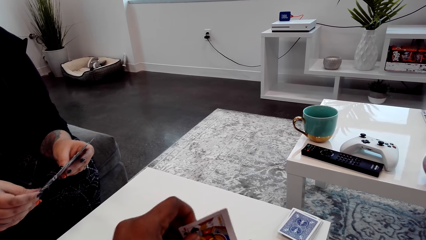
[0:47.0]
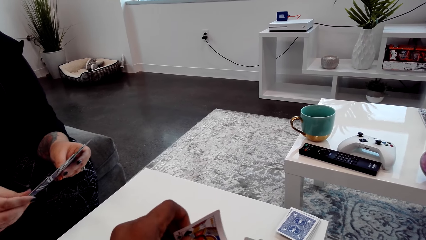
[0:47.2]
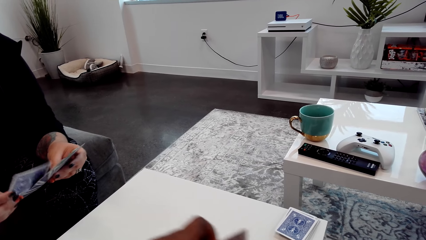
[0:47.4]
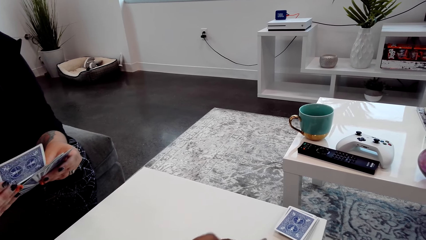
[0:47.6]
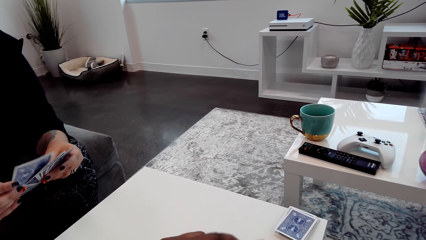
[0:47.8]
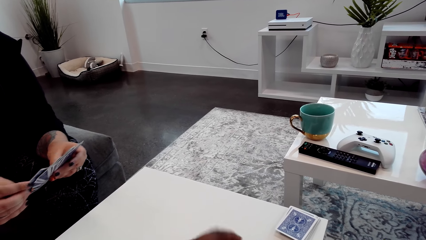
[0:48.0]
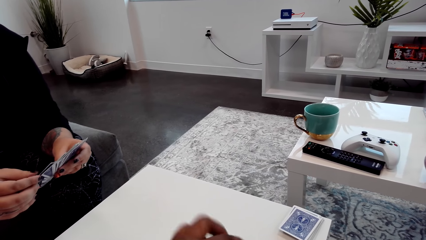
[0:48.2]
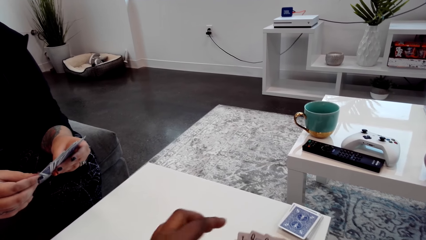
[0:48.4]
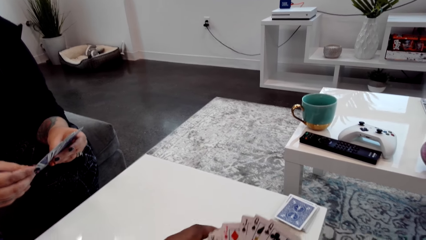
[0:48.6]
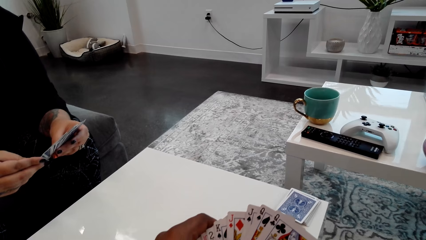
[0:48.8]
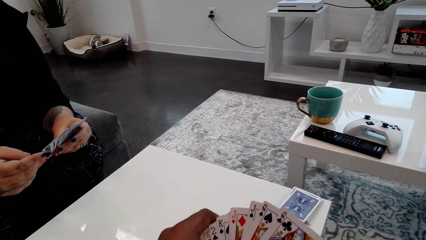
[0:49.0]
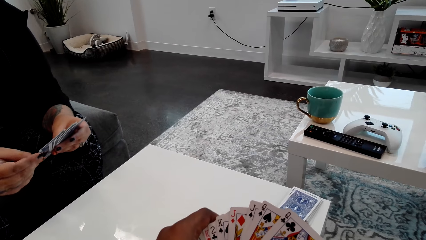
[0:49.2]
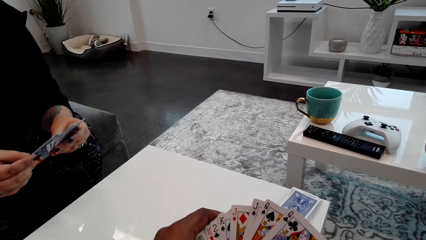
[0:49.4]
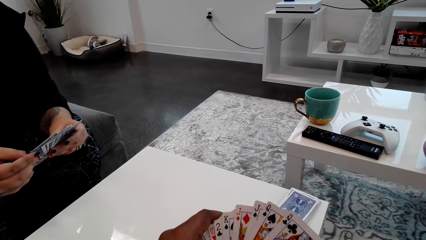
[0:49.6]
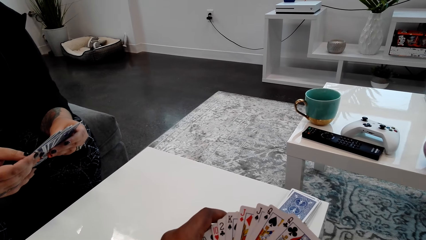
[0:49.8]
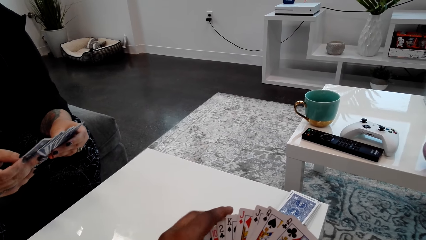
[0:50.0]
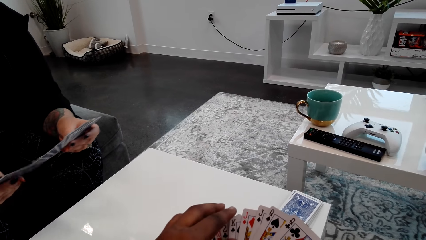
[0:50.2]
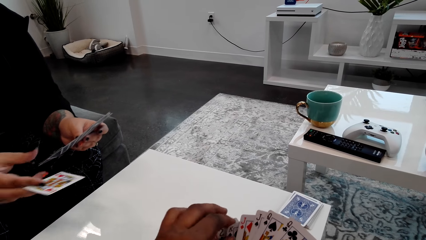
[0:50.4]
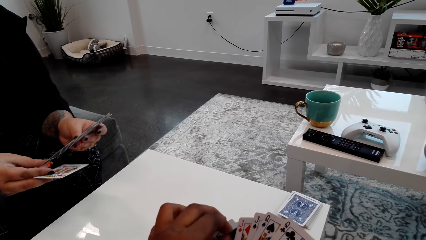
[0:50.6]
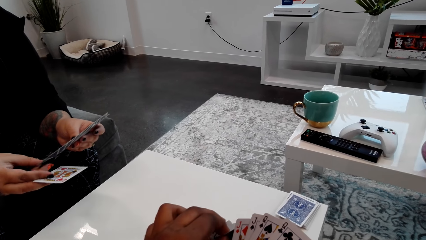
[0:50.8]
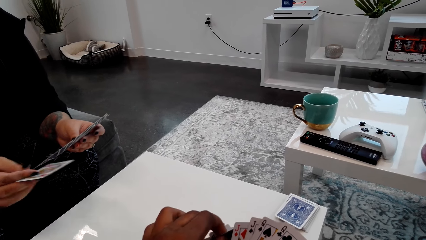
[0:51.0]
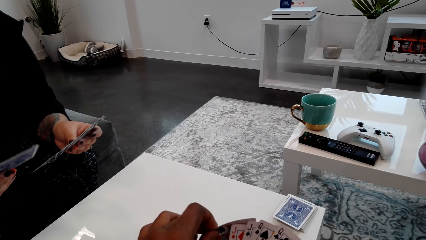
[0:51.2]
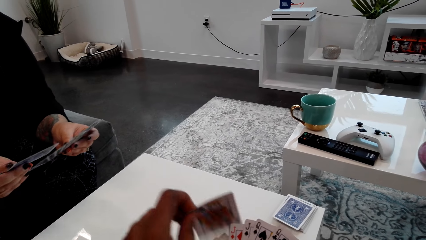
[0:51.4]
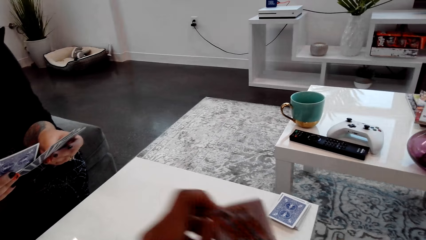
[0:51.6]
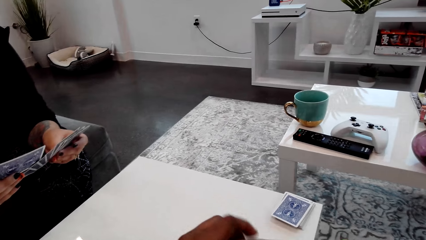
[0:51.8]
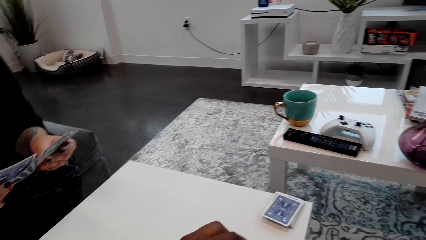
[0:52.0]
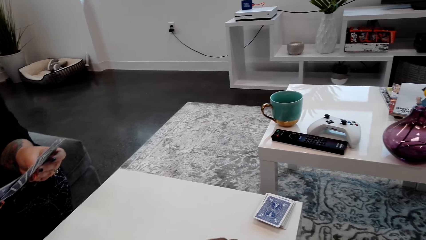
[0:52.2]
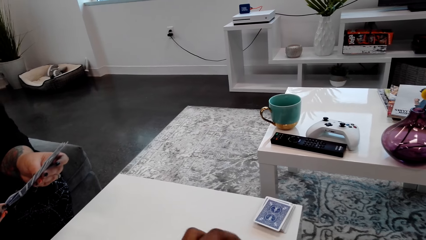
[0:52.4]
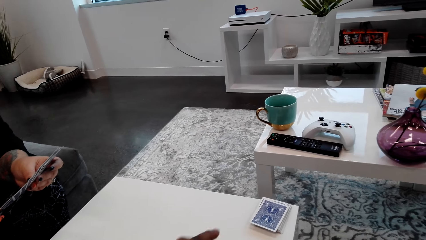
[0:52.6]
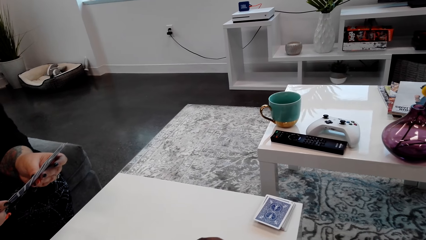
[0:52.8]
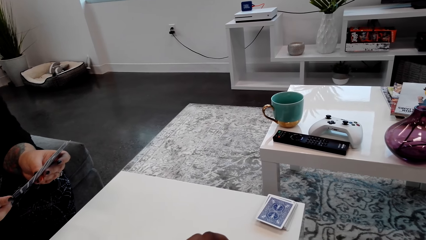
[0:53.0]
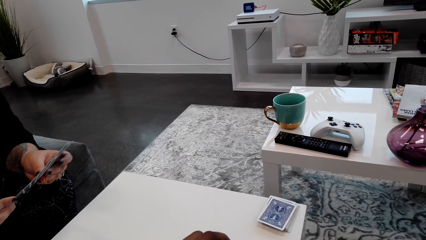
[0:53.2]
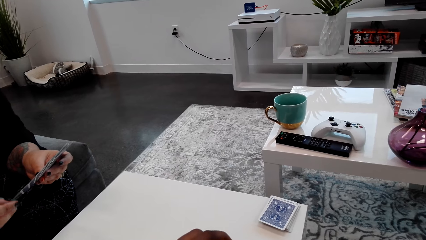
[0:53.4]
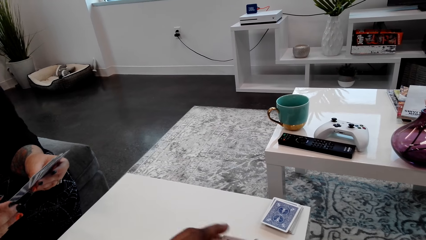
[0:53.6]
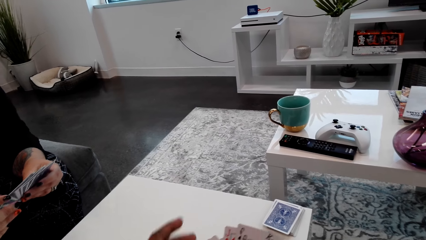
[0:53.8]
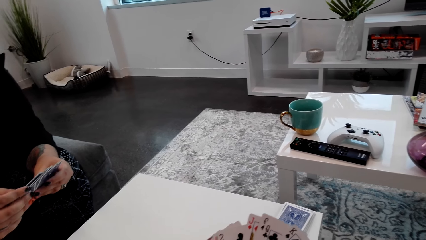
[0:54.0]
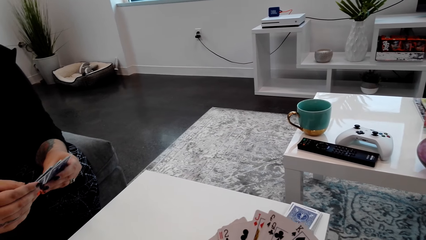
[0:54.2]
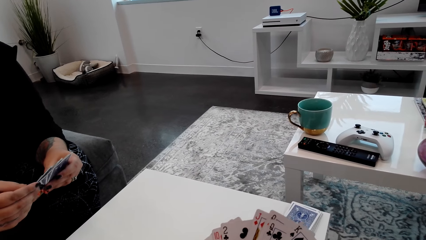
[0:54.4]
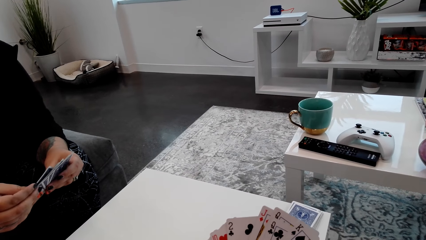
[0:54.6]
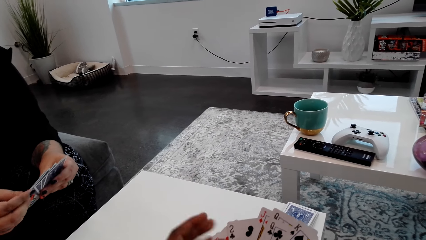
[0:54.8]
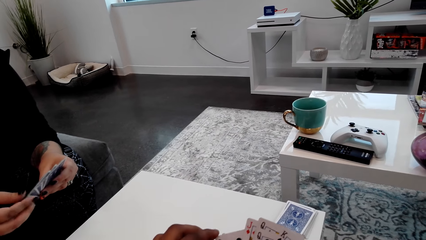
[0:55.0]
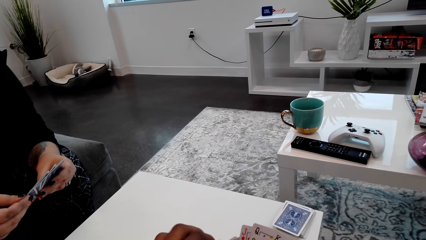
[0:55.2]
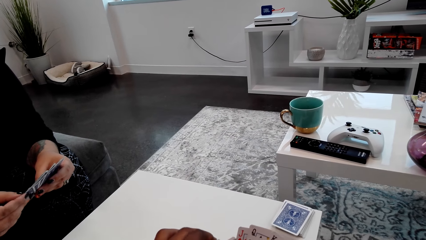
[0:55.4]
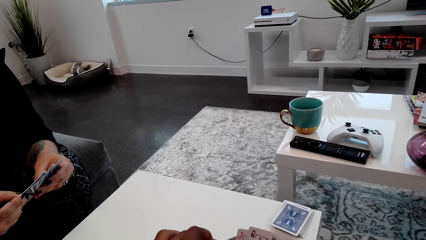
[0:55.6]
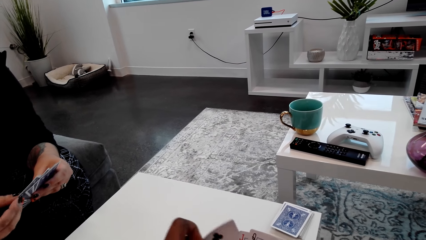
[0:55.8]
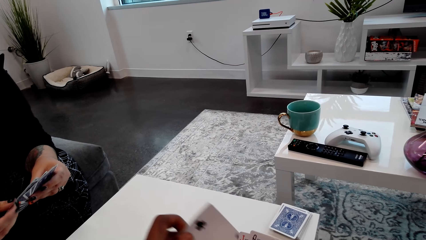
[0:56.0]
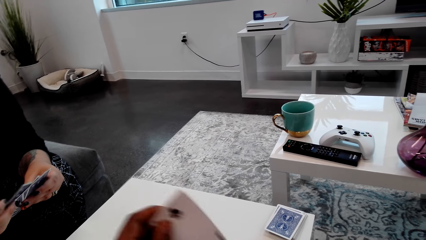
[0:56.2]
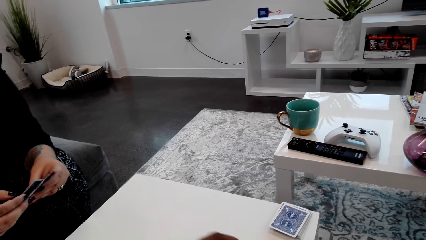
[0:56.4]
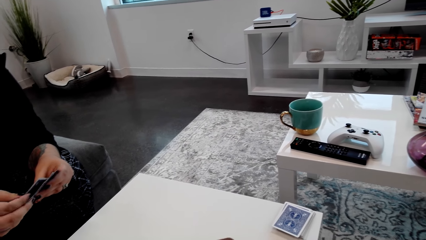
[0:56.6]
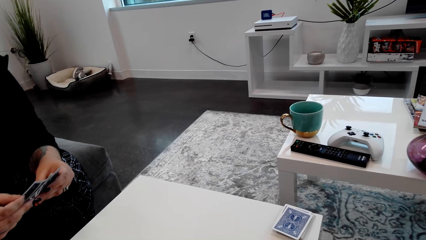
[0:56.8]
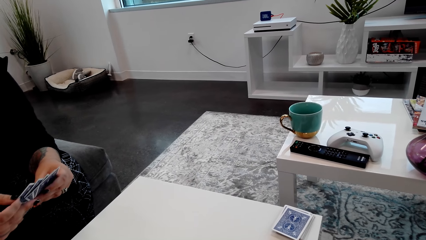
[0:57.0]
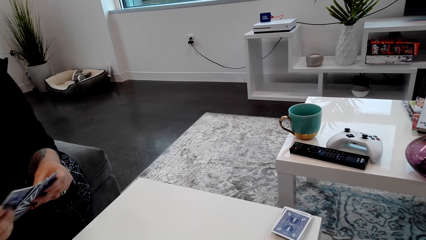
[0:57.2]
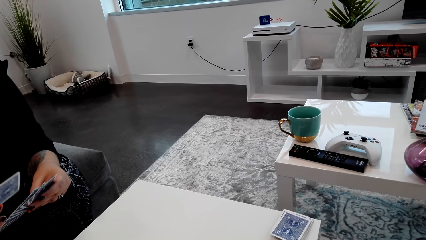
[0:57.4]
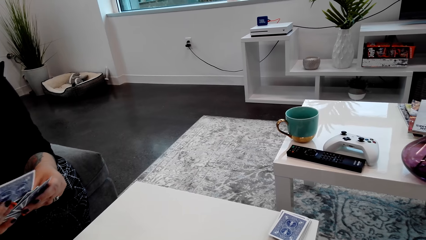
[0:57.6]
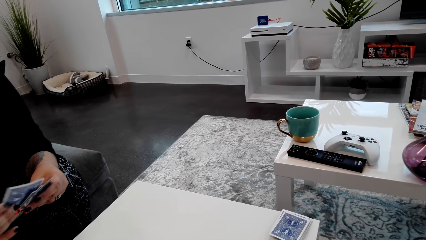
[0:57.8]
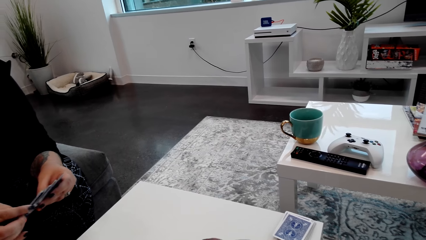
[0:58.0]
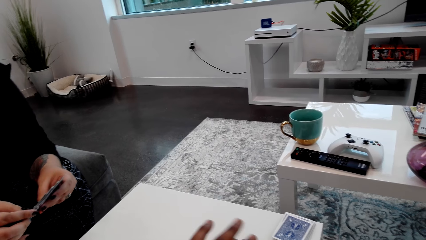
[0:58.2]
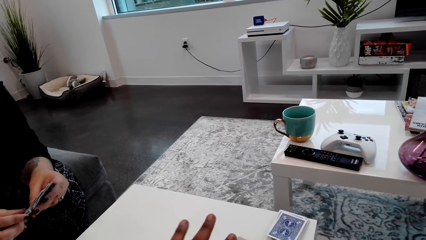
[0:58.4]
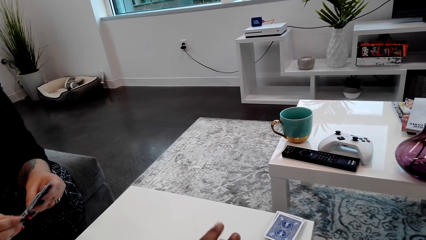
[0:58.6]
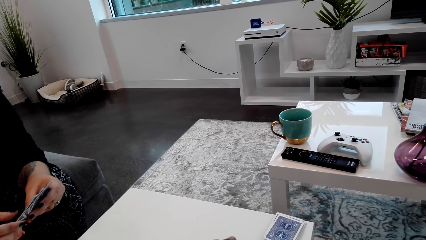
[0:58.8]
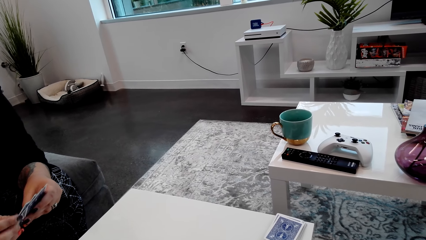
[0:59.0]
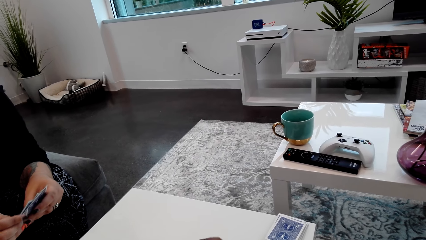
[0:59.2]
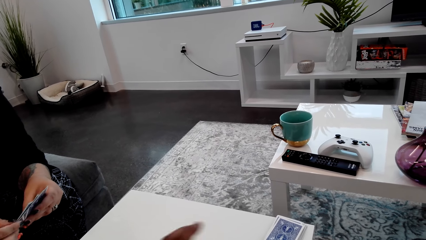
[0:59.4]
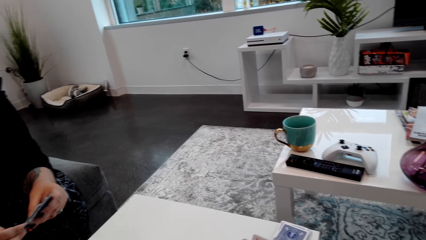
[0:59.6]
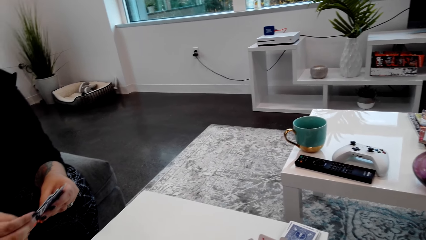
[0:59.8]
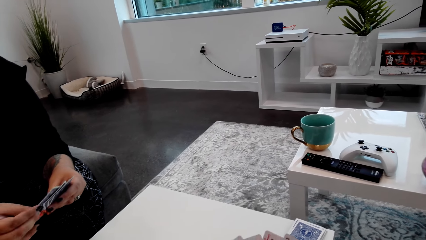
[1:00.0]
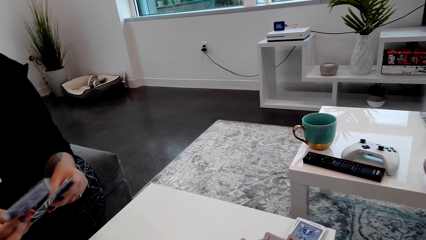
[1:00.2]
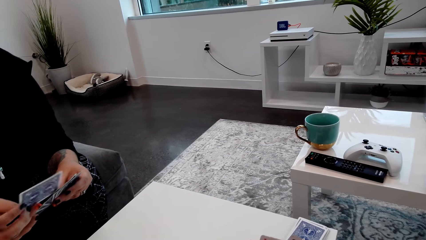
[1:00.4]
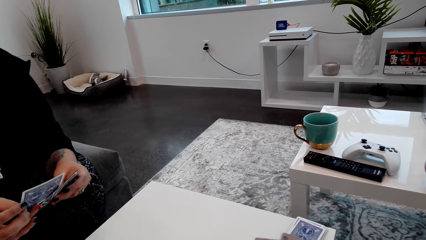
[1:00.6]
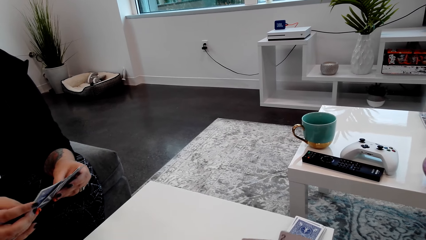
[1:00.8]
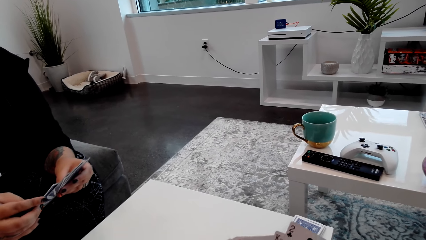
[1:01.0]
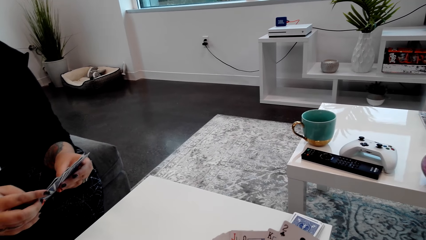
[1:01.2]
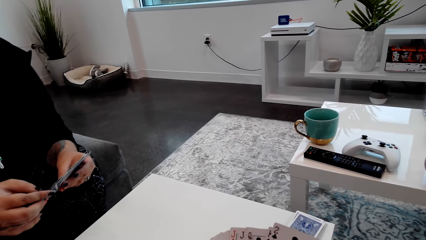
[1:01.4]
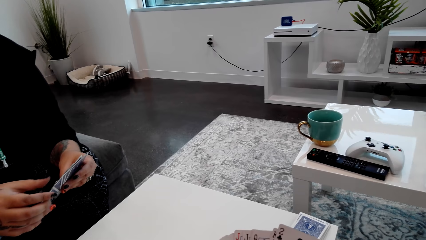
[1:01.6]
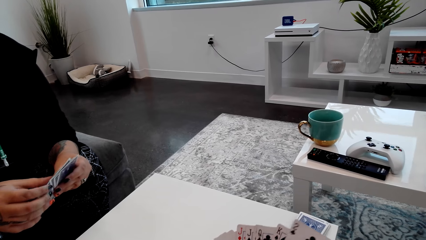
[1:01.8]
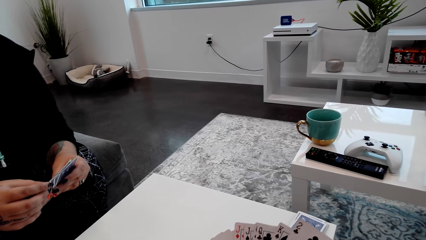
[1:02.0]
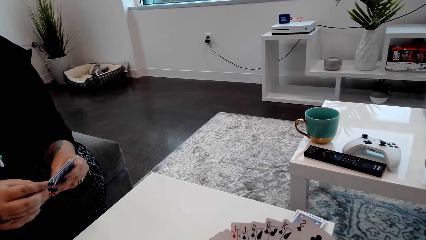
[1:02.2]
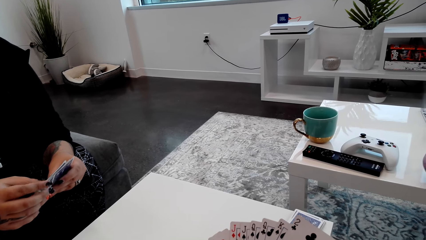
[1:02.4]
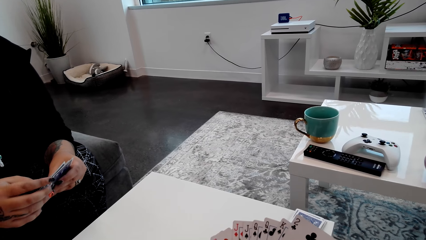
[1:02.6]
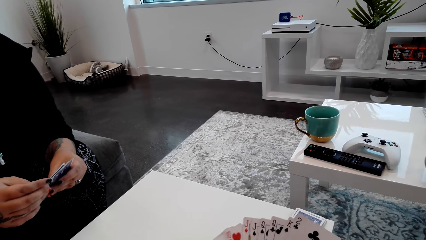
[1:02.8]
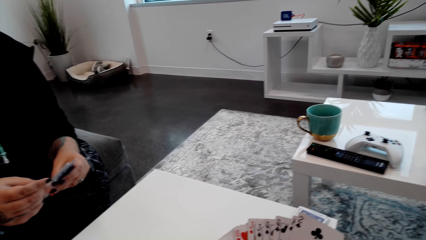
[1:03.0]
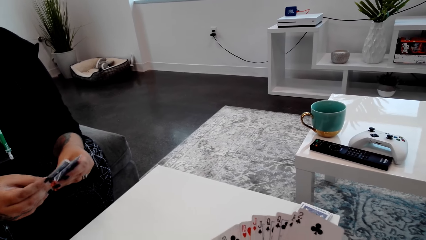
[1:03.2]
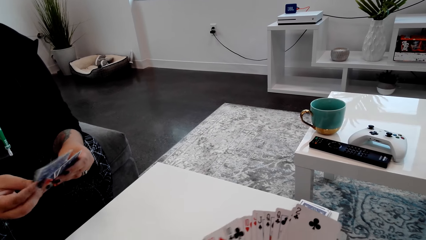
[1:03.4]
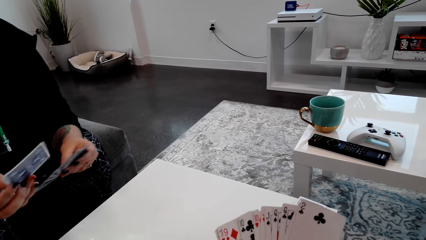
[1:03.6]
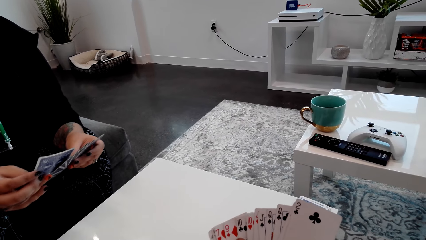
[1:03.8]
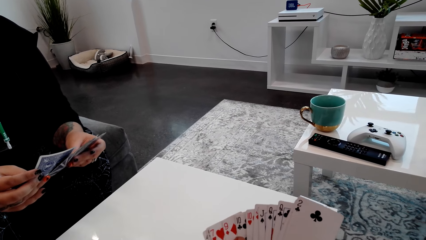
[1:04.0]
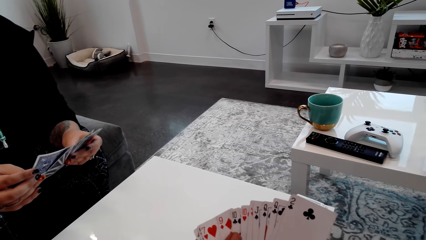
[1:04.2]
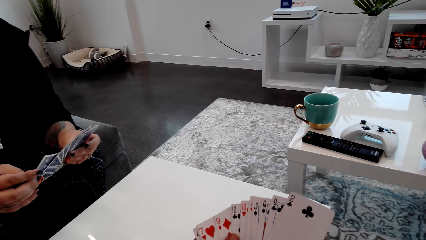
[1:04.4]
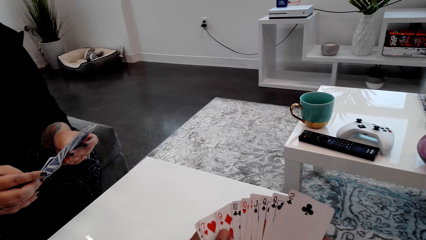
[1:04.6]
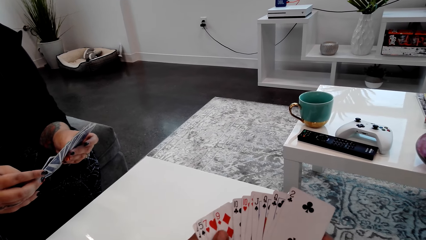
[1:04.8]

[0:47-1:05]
The camera wearer removes another card from the other cards. He arranges the cards in his hands.
